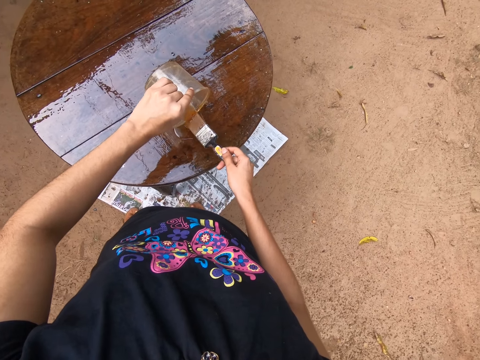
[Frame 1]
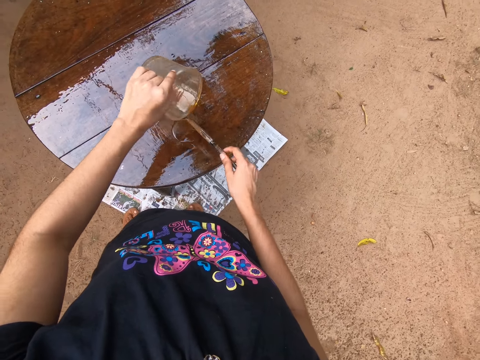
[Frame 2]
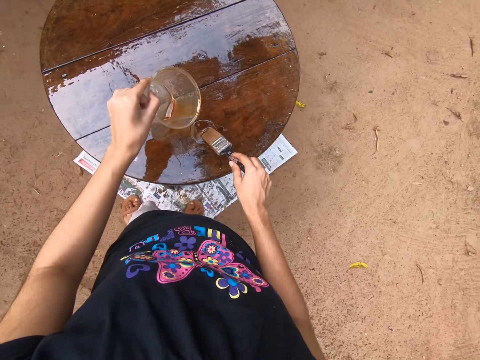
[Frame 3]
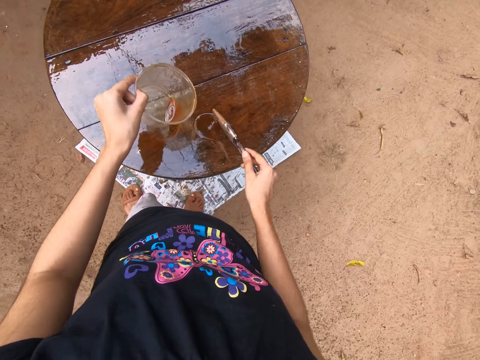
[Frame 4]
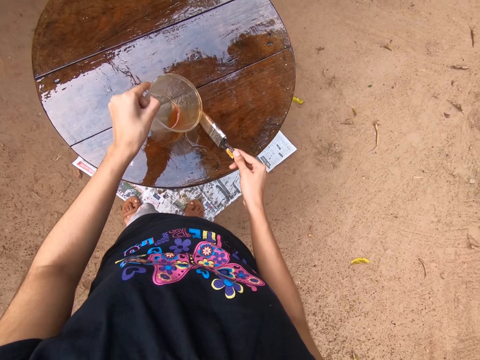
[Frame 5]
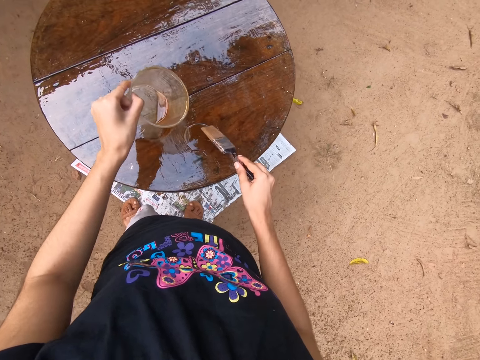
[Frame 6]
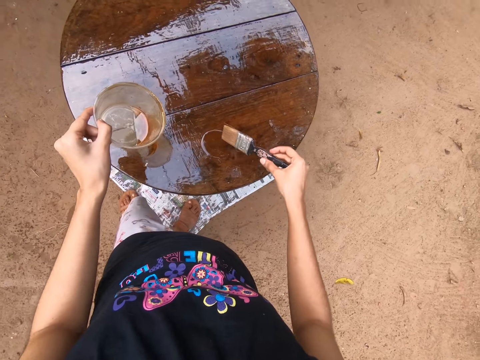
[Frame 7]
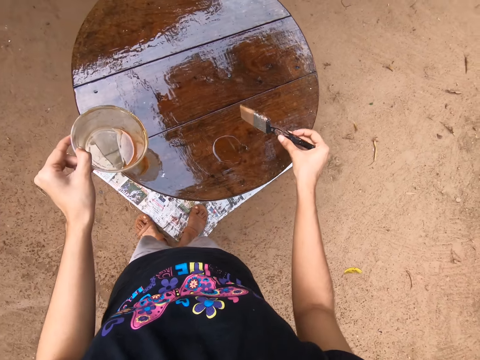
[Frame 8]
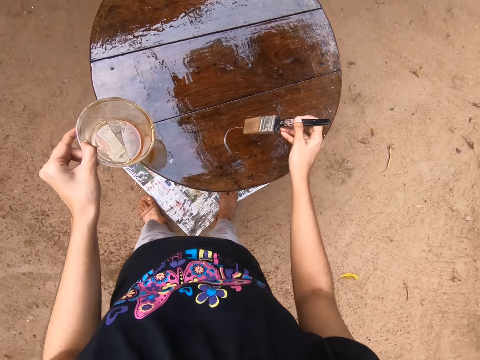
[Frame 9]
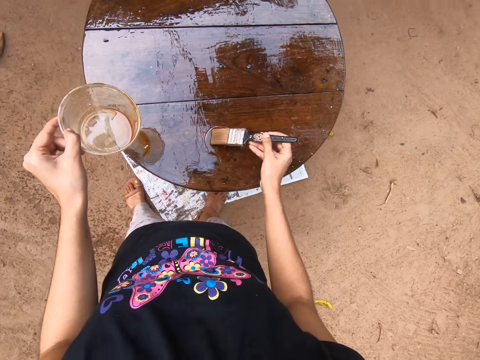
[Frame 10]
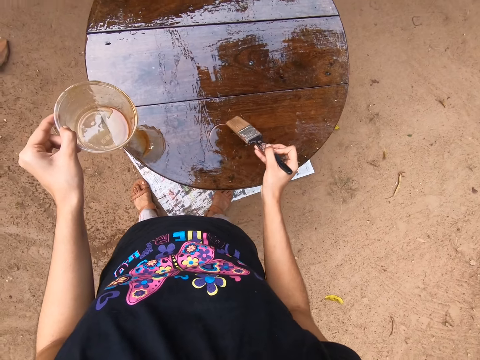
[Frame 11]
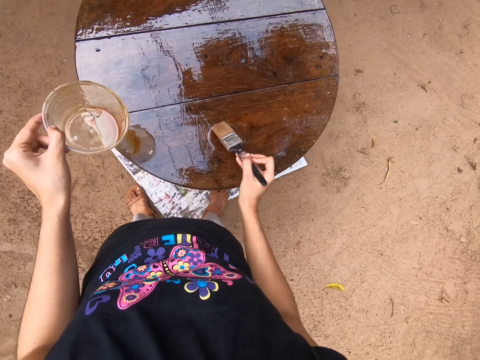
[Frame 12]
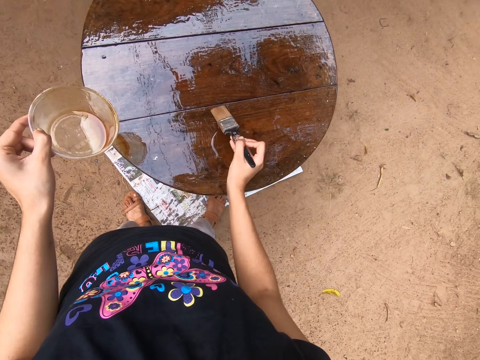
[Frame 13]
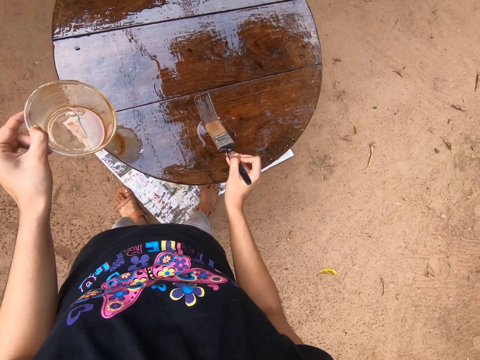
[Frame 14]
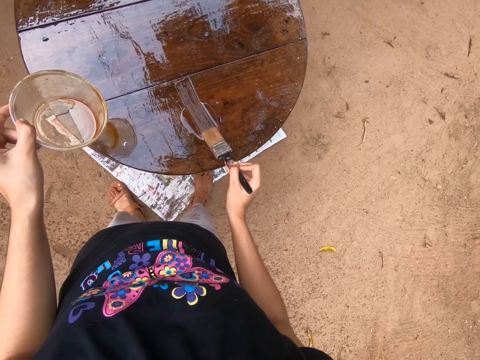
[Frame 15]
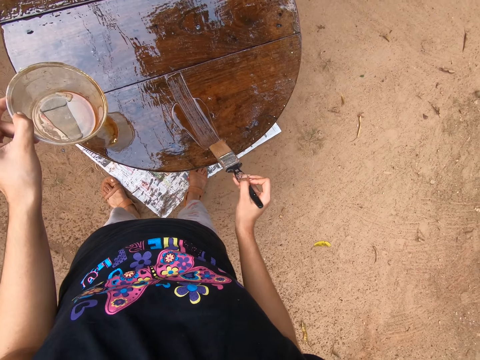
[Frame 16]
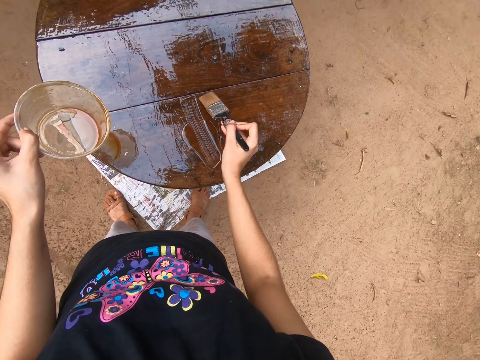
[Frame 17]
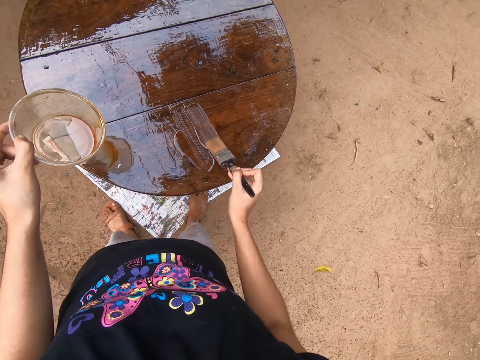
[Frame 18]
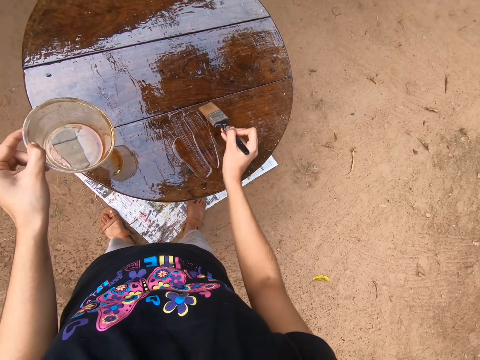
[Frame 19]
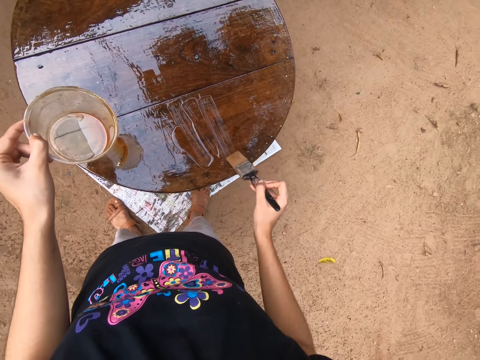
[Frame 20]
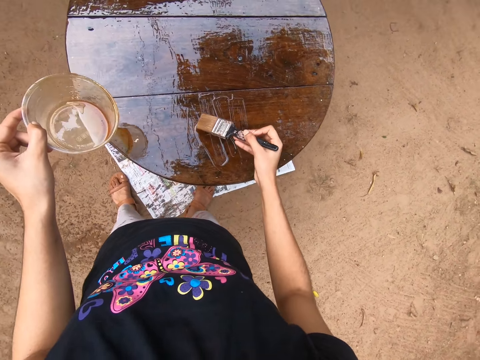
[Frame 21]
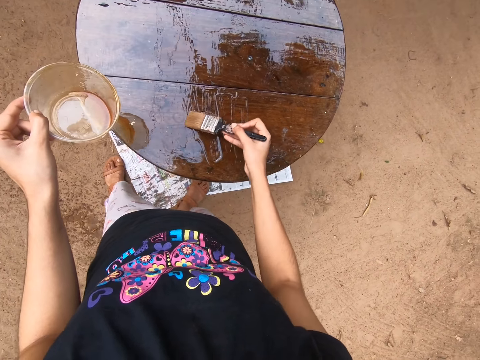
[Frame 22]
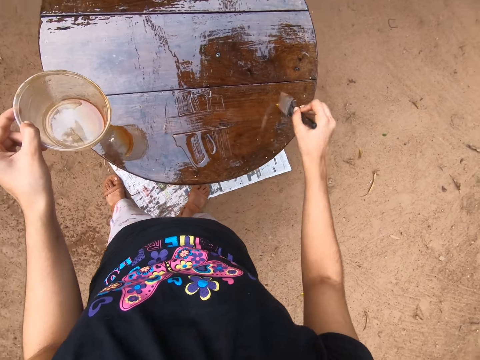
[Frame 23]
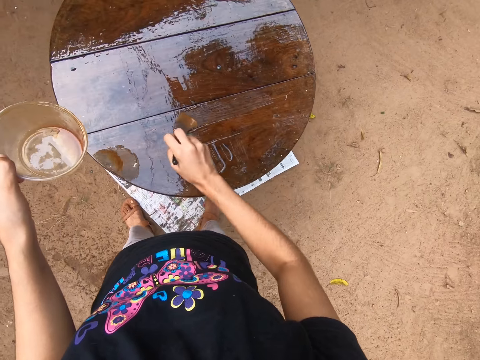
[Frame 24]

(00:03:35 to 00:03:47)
The camera wearer wipes the wood oil on the plastic container with the paint brush in her right hand. She taps the paint brush in her right hand on the table. She wipes the wood oil on the plastic container with the paint brush in her right hand. She spreads the wood oil on the table with the paint brush in her right hand.

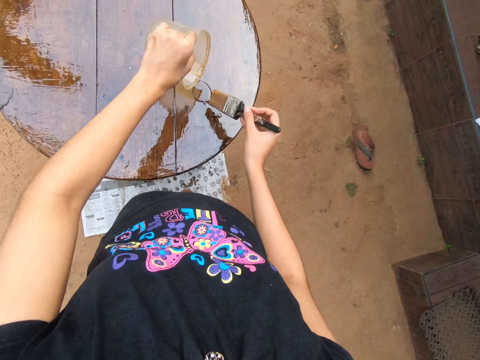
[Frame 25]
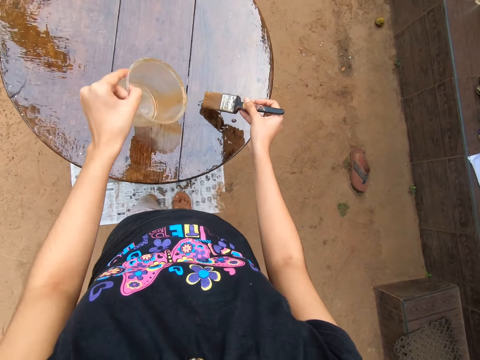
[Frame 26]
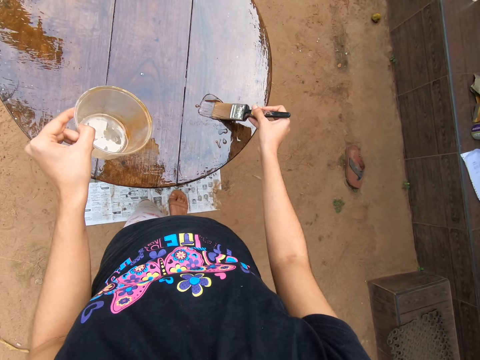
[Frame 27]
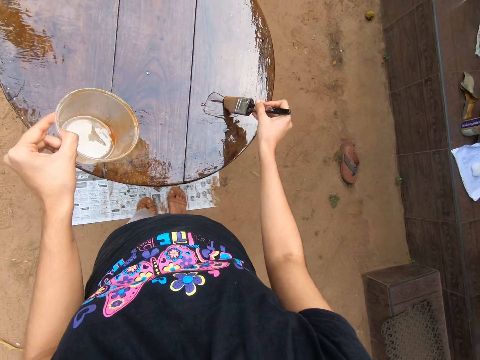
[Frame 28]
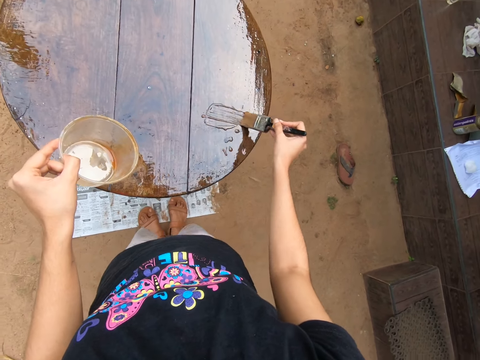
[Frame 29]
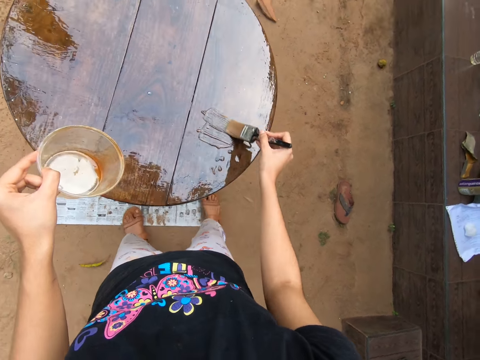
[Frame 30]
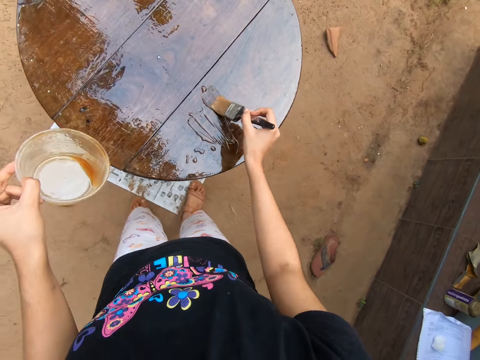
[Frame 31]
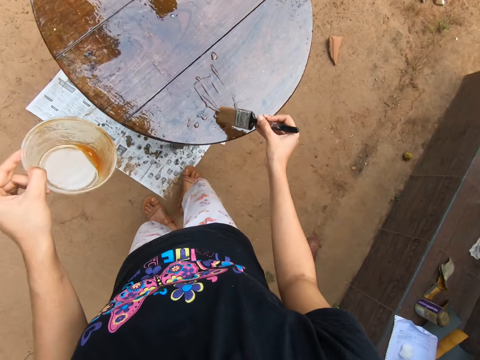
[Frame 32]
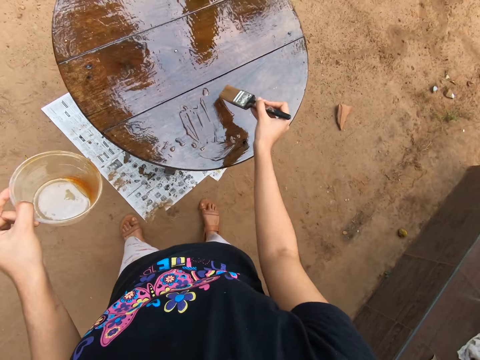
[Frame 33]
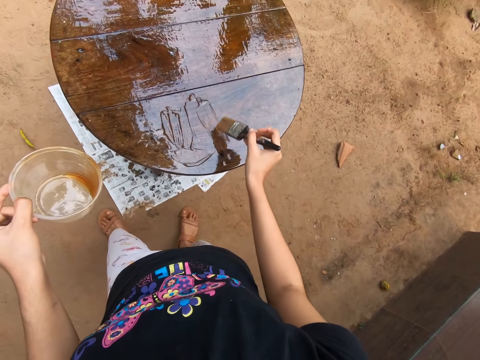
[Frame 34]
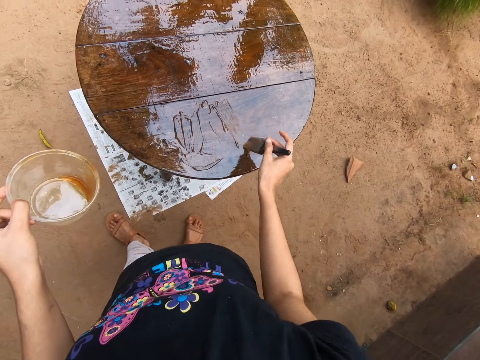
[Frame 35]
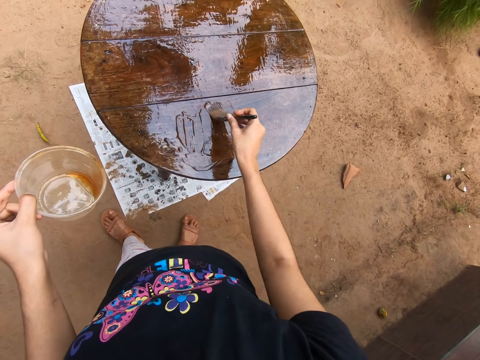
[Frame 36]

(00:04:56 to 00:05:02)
The camera wearer spreads the lacquer on the wooden table with the paint brush in her right hand.

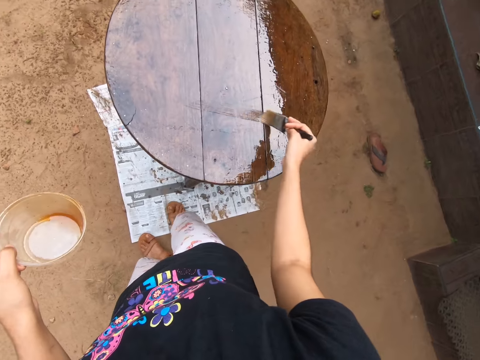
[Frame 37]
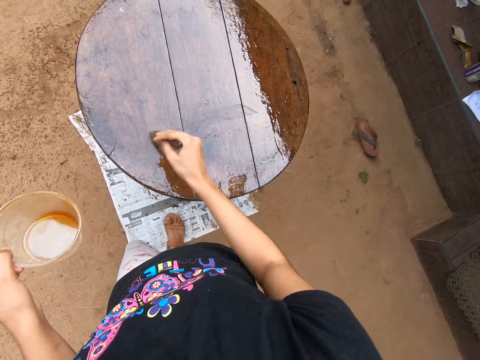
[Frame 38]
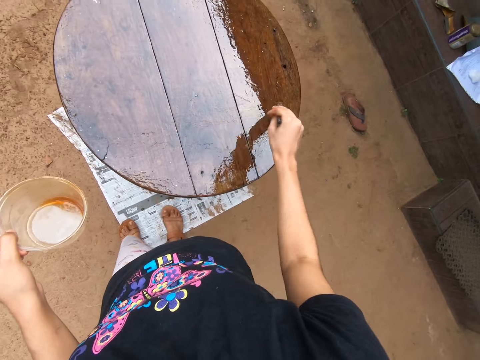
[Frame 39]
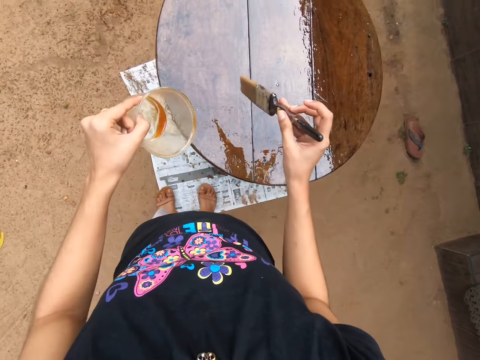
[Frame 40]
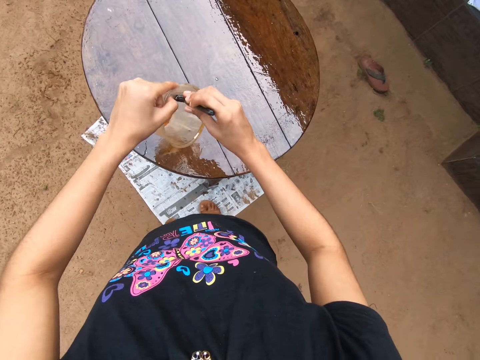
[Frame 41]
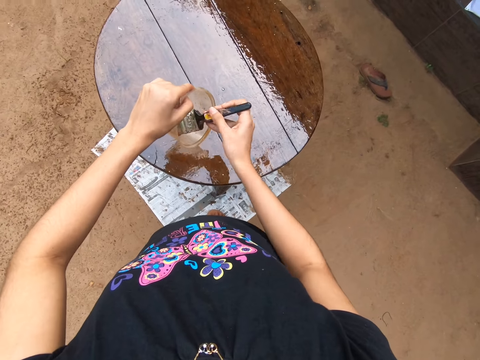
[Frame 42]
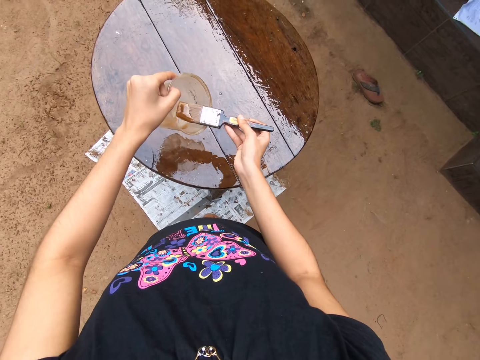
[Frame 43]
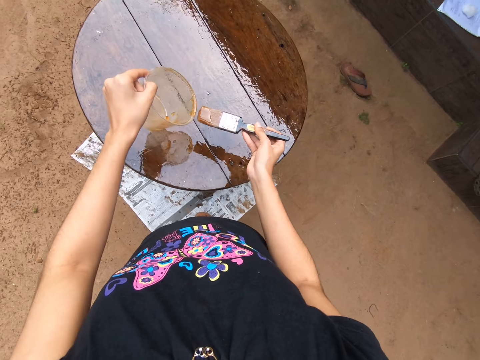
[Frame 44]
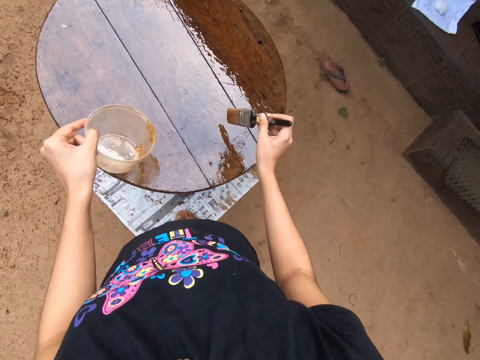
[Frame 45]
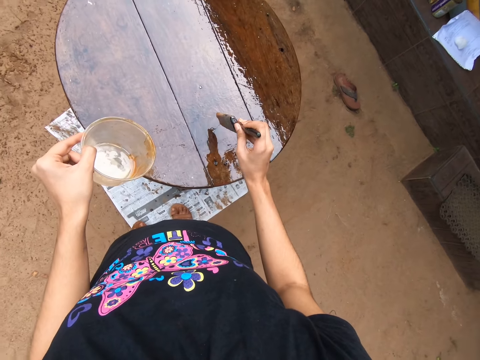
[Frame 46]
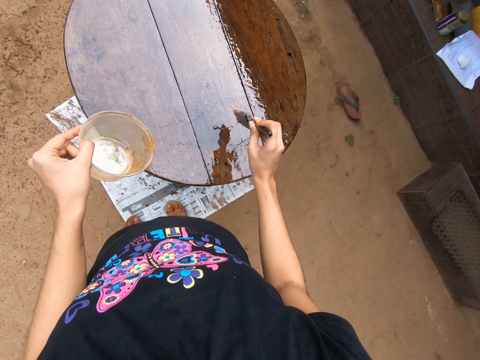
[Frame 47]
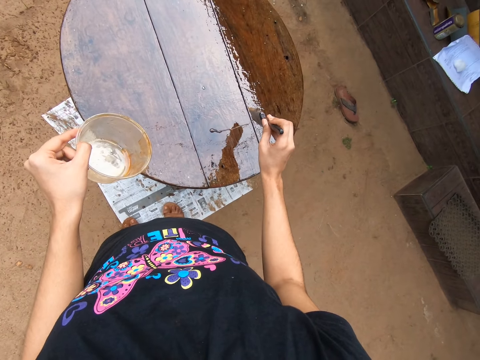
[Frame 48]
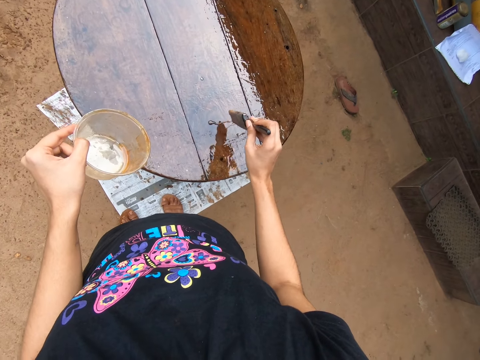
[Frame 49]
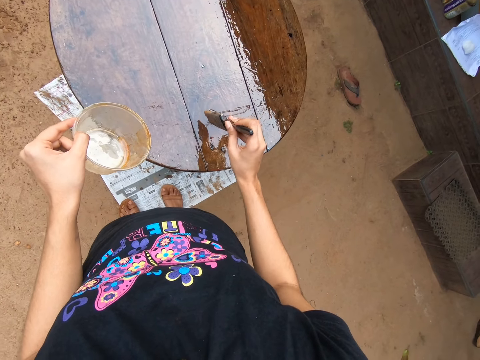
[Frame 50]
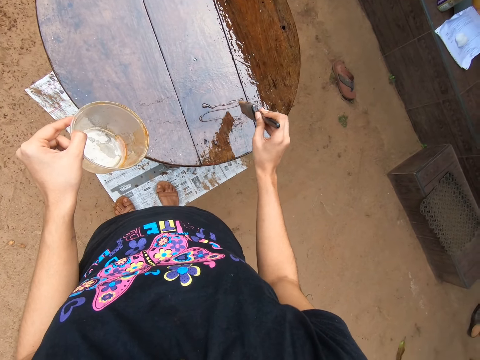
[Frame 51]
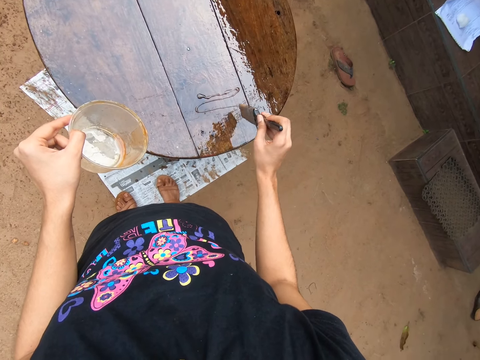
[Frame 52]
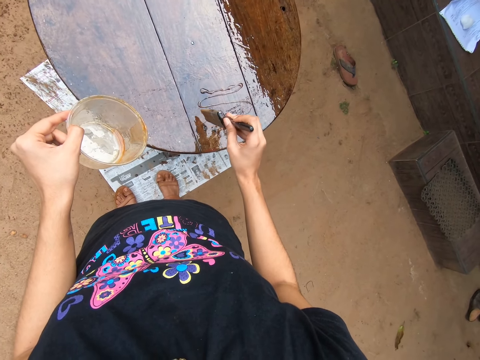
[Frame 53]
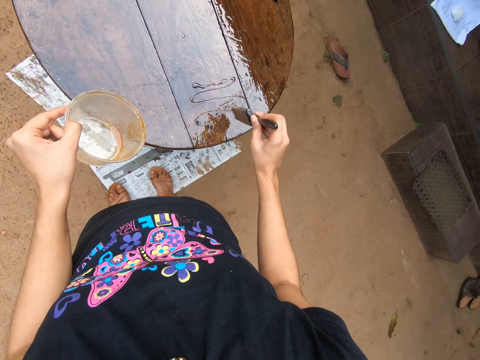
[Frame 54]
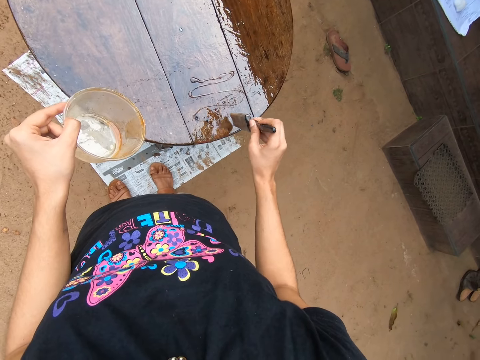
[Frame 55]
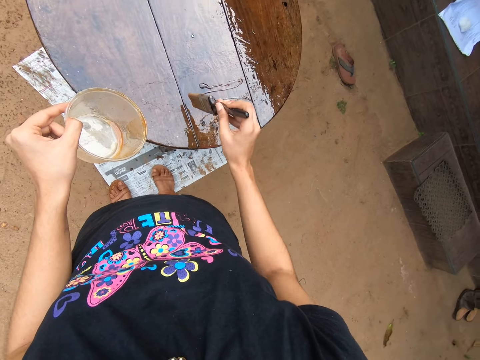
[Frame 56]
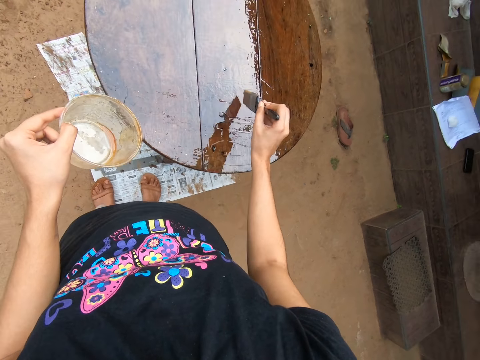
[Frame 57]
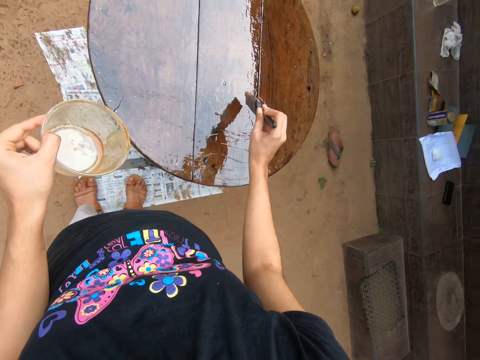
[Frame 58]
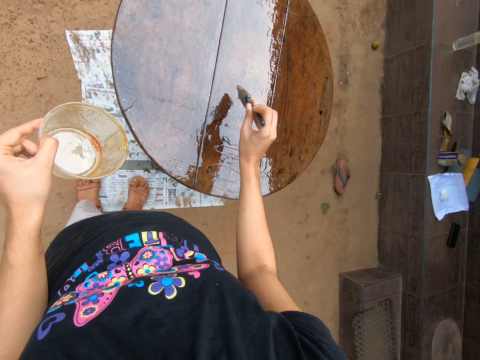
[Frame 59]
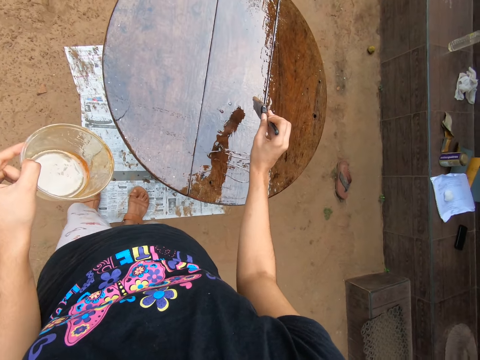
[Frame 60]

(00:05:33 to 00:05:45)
The camera wearer takes lacquer or gloss from the plastic container or bucket with the paint brush in her right hand. She smears the gloss from the bucket using the paint brush. She pours the lacquer on the table with the paint brush in her right hand.
